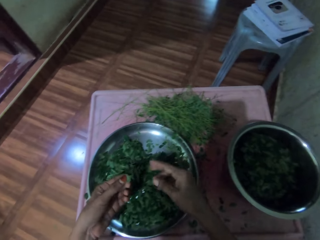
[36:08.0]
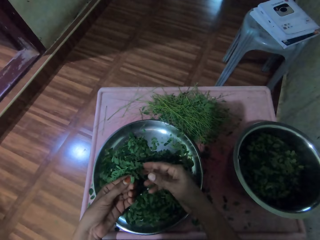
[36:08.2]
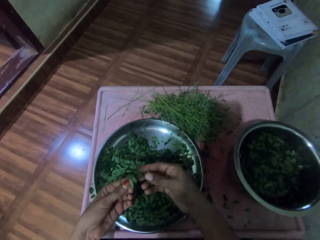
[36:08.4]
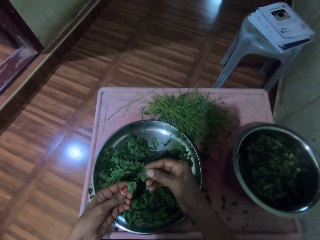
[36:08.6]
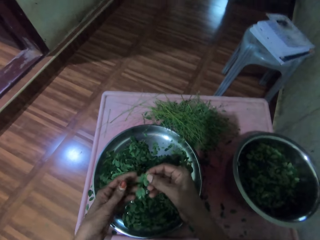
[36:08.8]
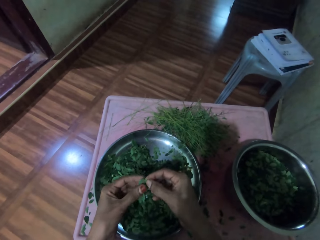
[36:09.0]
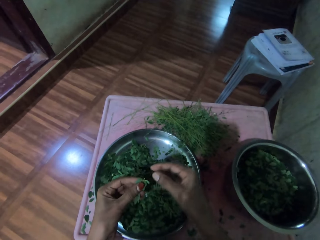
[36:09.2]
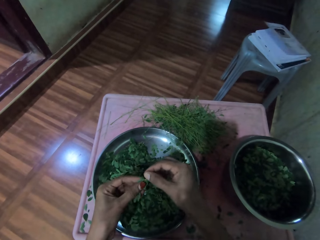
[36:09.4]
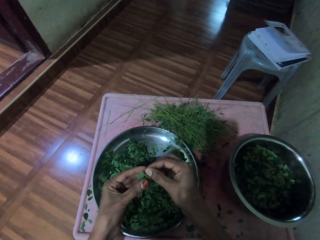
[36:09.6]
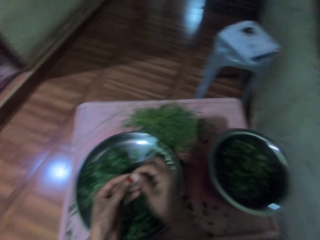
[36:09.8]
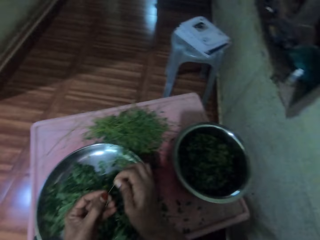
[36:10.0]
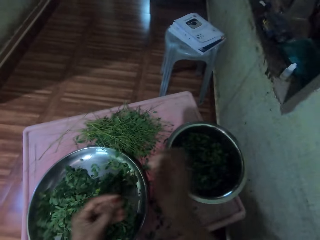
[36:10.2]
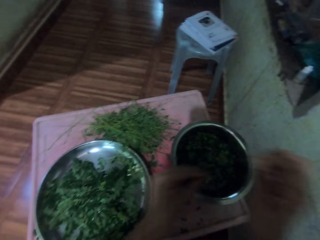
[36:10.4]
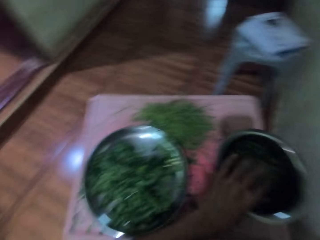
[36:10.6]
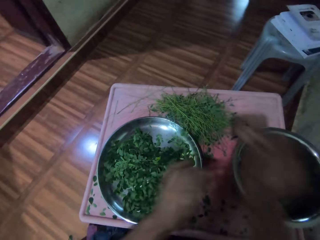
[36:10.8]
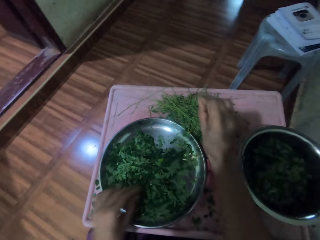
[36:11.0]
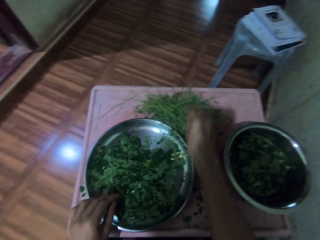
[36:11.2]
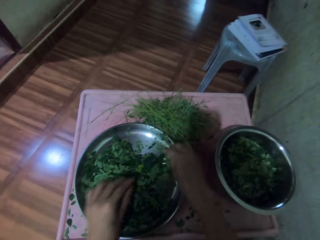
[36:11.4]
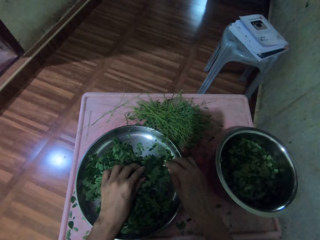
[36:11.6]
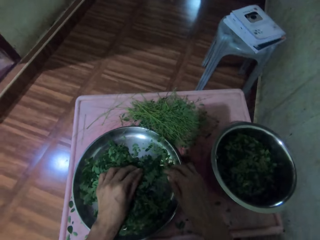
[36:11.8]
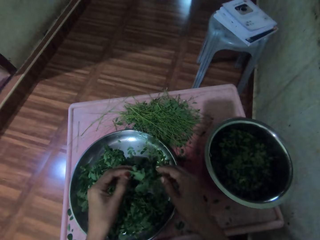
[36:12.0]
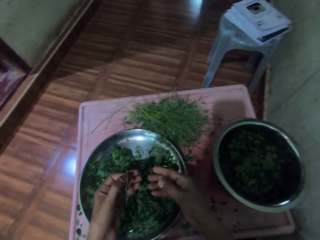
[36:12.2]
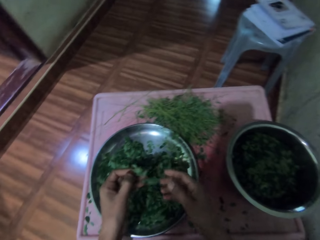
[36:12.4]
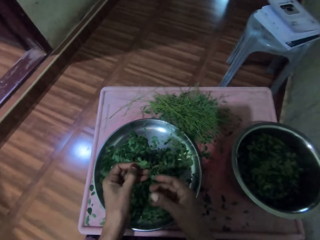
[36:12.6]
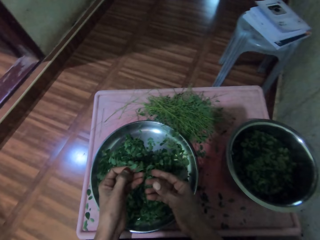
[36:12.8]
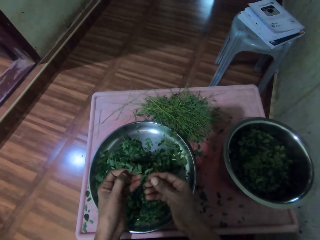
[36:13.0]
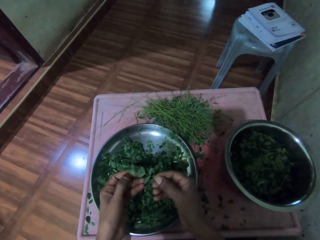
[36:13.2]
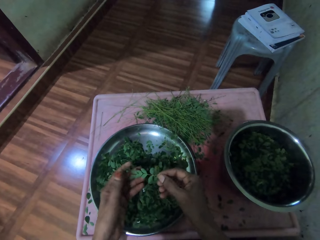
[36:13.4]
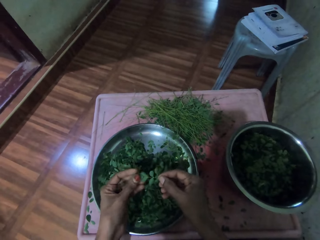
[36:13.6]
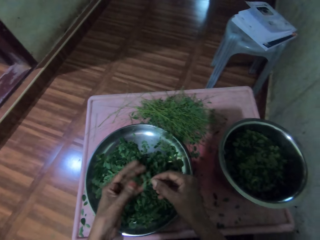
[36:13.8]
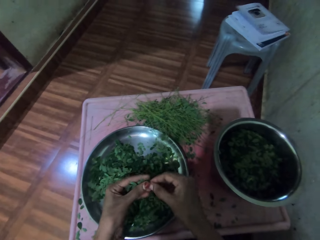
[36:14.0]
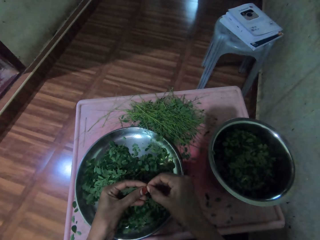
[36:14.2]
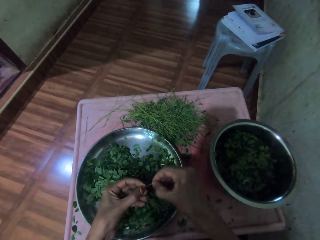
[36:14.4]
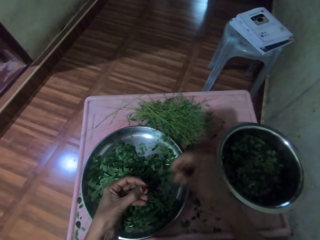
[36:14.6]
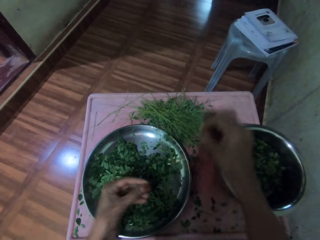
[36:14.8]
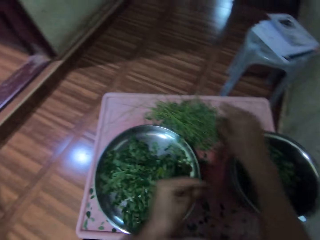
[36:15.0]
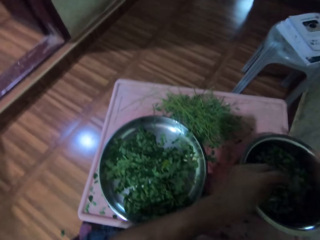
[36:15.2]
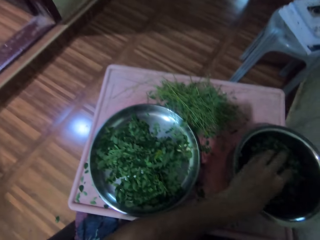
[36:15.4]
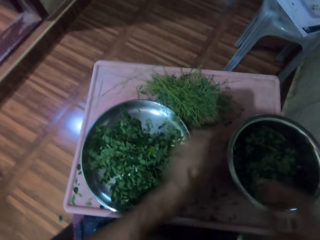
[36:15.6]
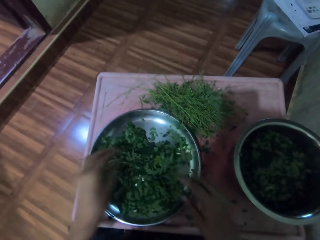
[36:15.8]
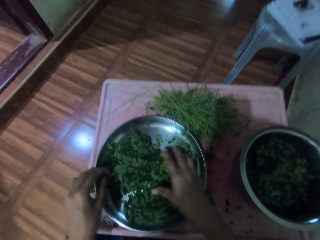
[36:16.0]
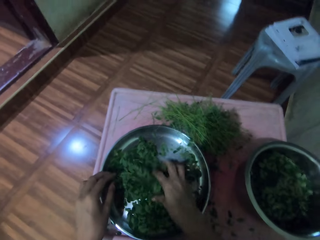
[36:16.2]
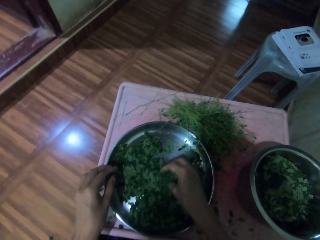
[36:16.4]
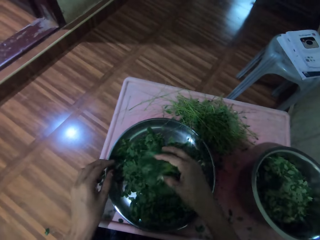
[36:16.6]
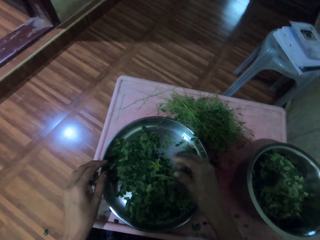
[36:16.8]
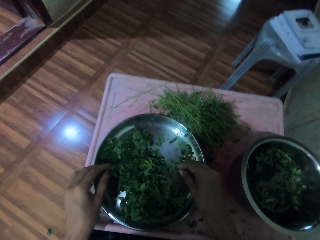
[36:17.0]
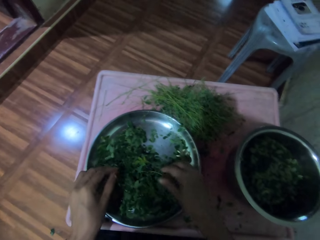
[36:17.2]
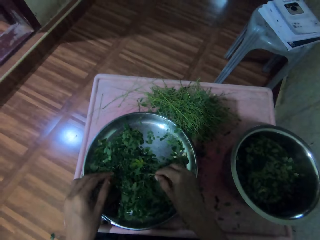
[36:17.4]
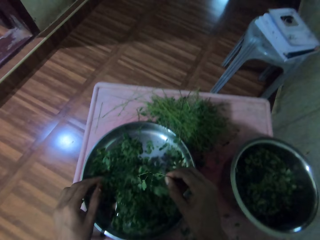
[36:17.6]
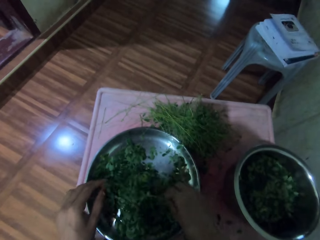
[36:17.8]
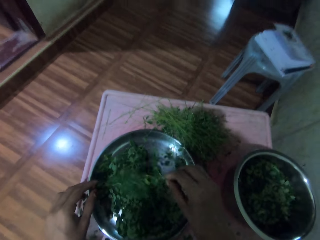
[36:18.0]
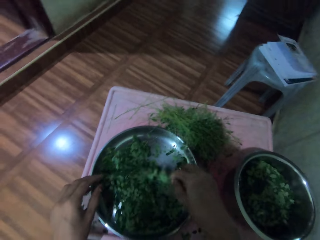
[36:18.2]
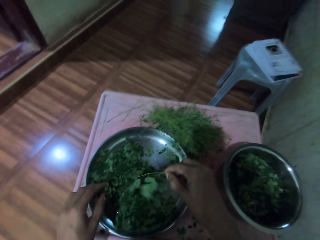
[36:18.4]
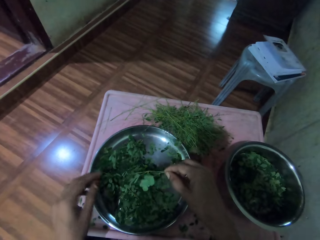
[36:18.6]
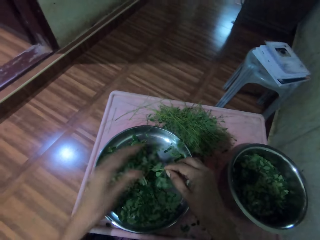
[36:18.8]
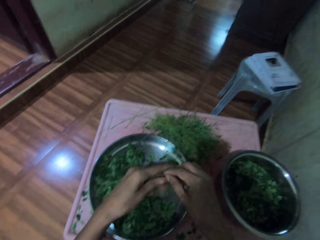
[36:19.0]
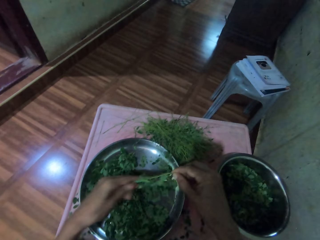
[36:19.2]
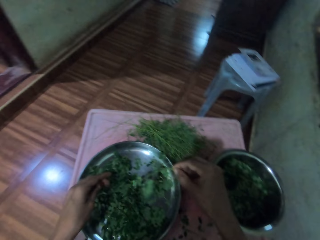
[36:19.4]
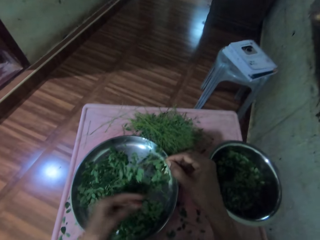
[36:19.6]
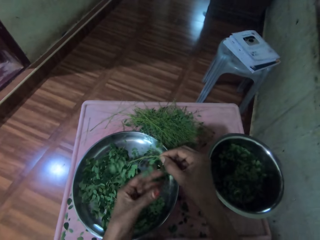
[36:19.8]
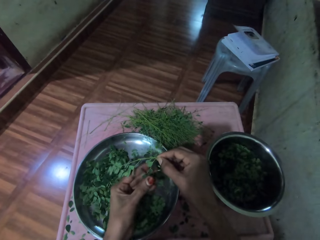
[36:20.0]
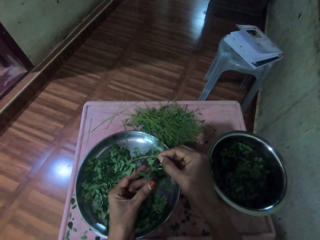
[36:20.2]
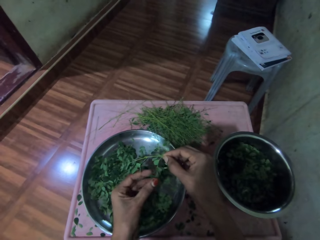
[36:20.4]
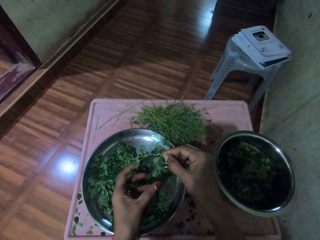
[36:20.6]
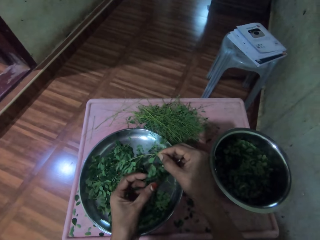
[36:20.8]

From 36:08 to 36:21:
The camera wearer picks the plant from the tray with his left hand. He peels the leaves from the stalk with his left hand. He puts the leaves on the basin with his left hand. He drops down the stem with his right hand. He picks the plant from the tray with his left hand. He peels the leaves from the stalk with his left hand. He puts the leaves in the aluminum bowl. He lifts up the big leaves on the aluminum plate. He picks a piece of a leaf in the aluminum plate.

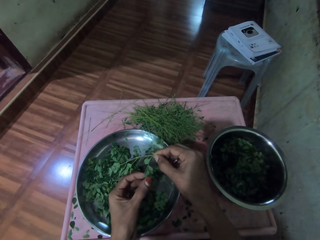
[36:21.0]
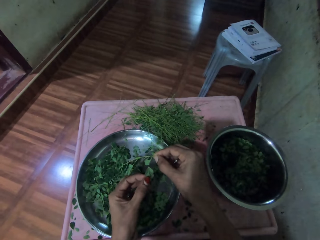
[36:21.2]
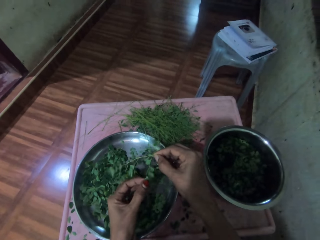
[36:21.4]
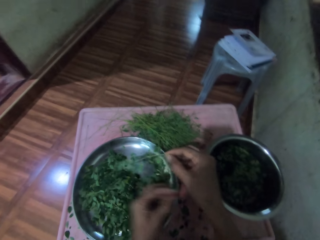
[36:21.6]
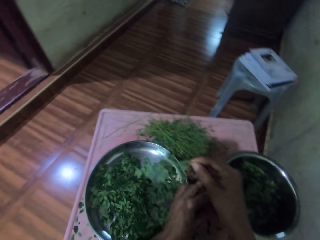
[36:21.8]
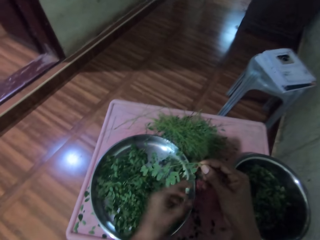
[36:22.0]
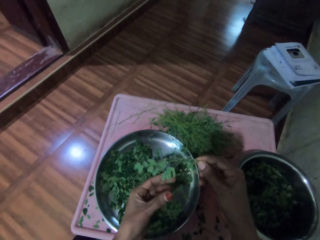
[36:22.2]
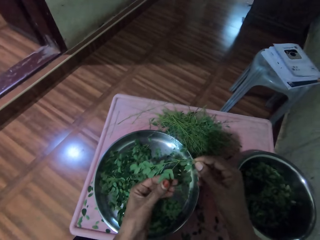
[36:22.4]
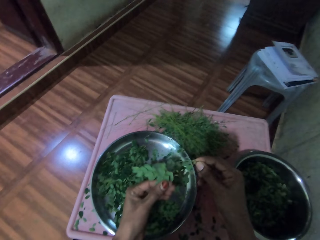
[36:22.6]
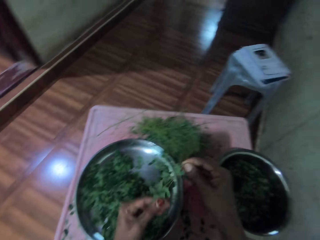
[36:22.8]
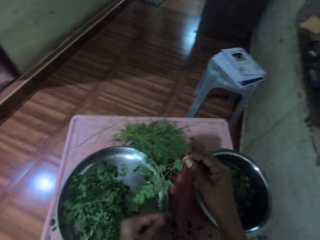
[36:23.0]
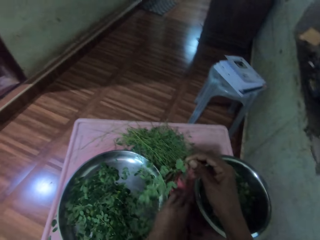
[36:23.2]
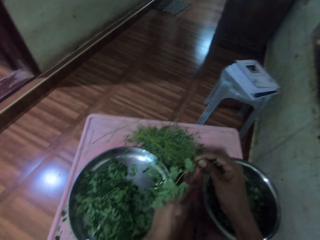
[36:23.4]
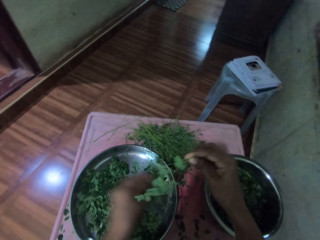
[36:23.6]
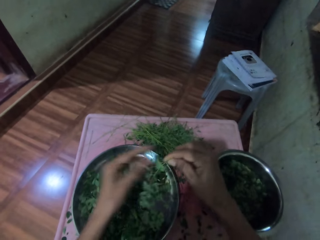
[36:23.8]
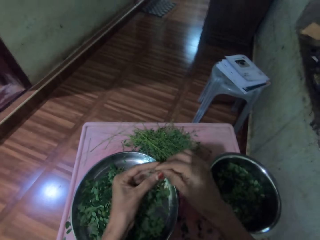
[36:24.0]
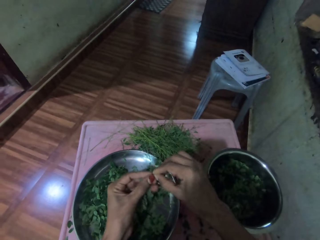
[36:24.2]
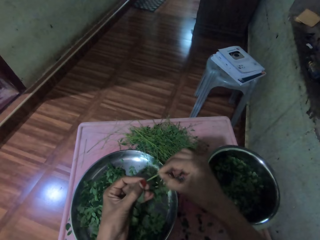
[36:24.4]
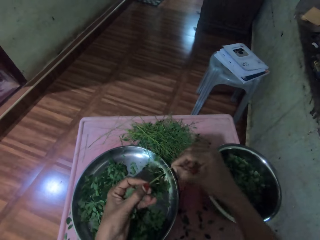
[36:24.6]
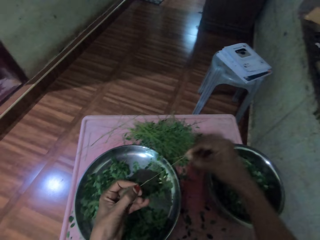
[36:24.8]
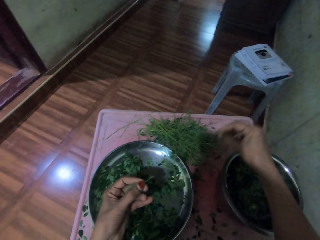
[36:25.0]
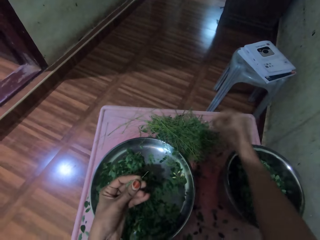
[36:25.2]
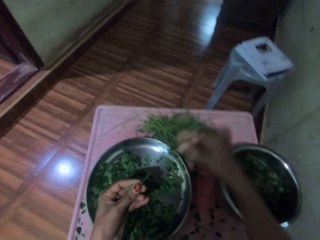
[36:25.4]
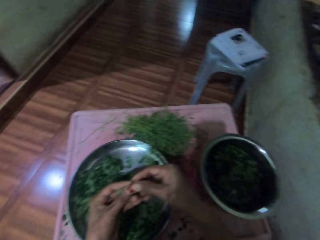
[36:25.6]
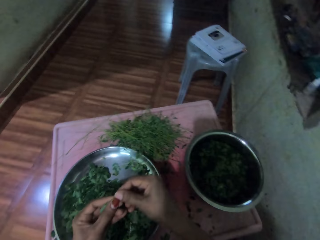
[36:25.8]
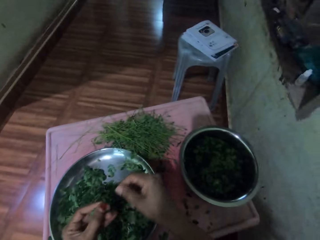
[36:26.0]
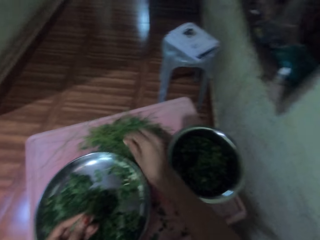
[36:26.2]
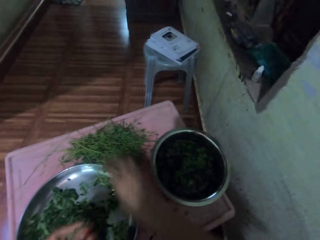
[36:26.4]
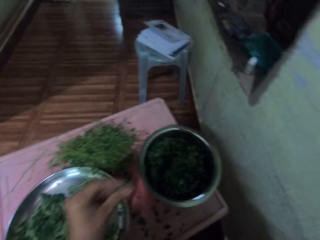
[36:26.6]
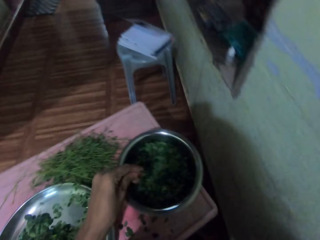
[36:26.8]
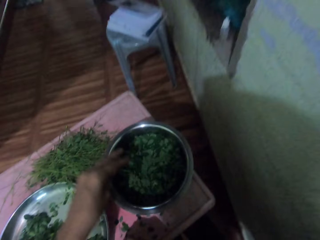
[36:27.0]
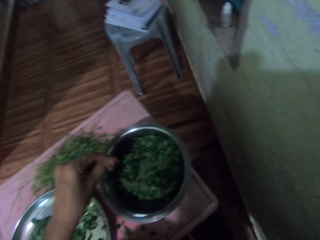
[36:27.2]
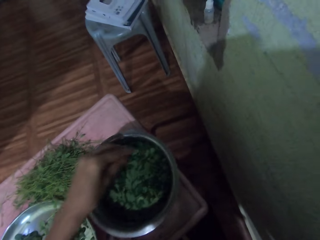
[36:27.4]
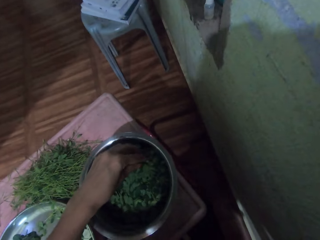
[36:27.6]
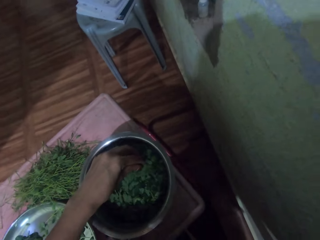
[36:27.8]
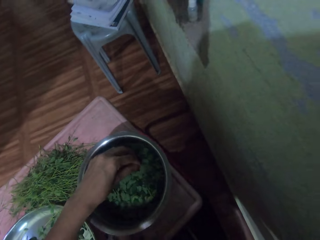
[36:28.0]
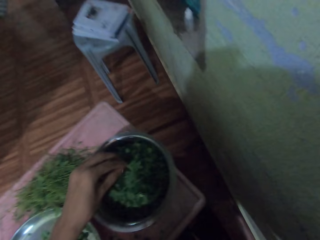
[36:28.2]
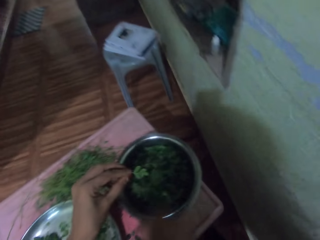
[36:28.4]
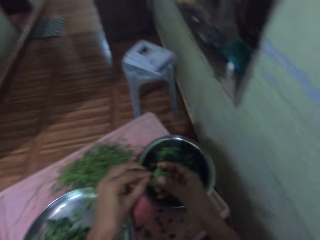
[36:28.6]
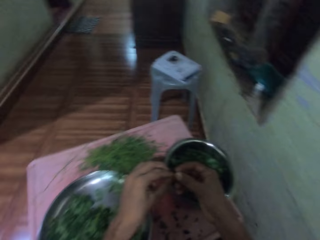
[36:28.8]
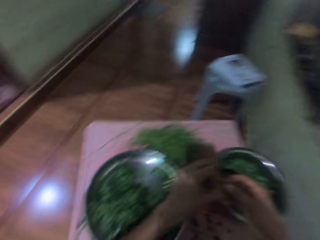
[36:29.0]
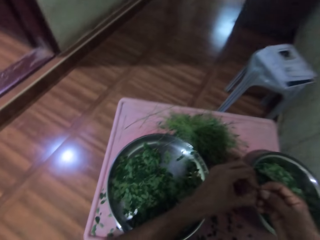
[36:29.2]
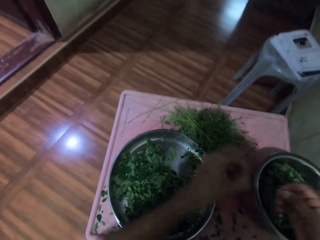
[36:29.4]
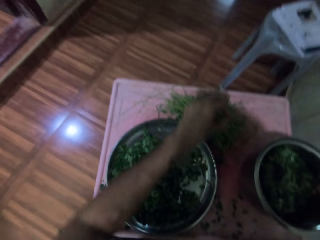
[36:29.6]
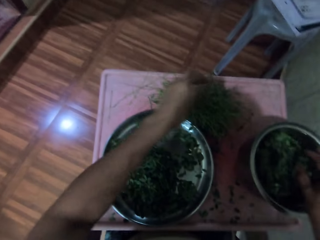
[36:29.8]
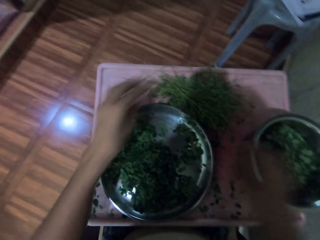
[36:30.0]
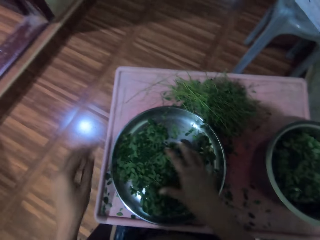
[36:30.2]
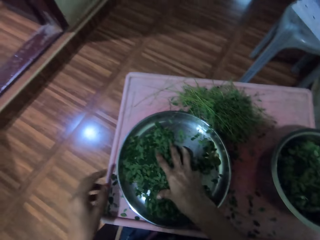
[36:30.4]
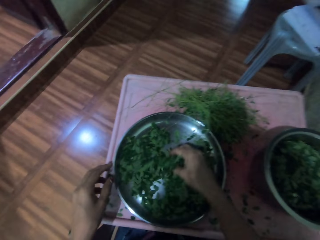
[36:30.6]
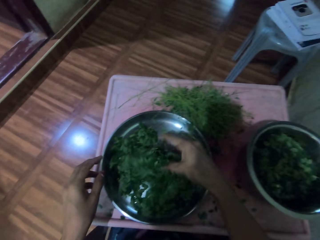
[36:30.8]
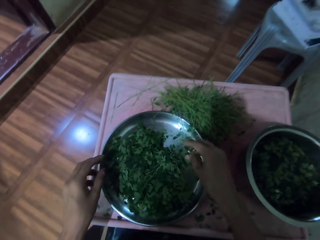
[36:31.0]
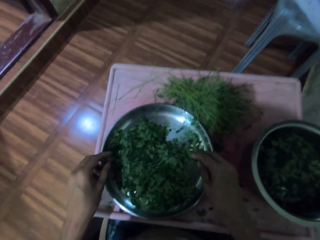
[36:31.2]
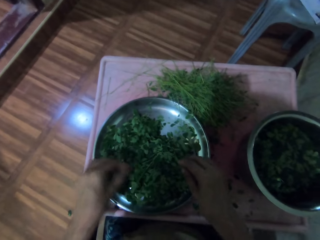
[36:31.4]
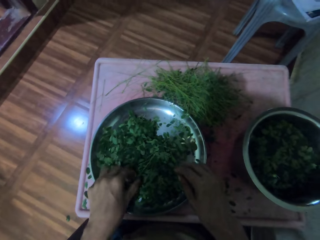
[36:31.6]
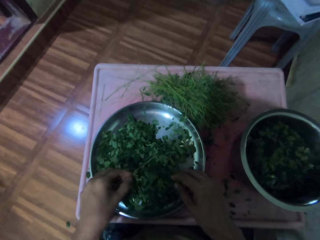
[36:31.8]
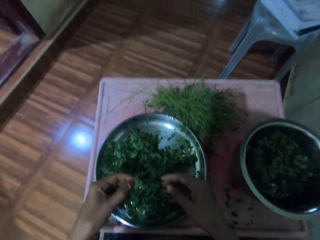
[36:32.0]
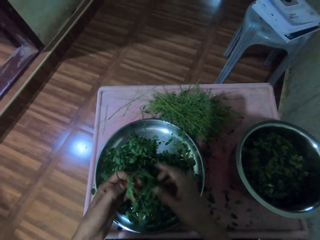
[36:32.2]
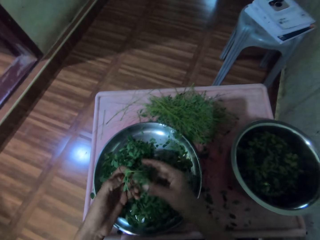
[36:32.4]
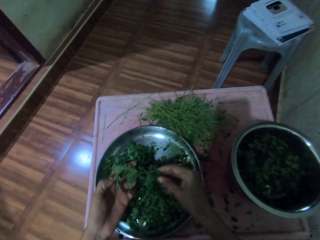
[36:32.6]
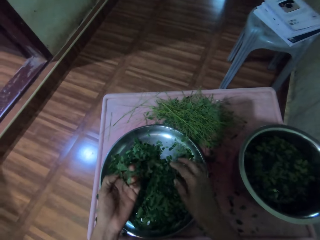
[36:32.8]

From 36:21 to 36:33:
The camera wearer shreds the small leaves with her left hand. She puts the leaves in the aluminum bowl. She lifts a small leaf in the bowl. She picks up the leaves in the aluminum plate.
